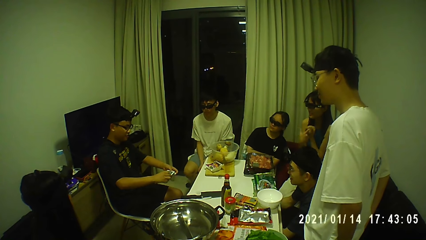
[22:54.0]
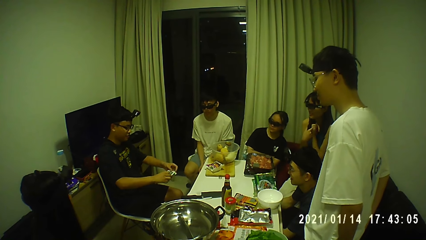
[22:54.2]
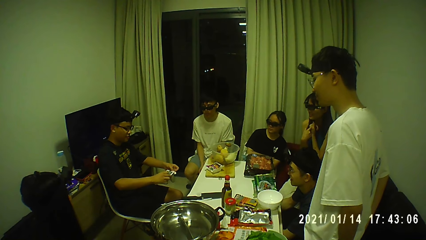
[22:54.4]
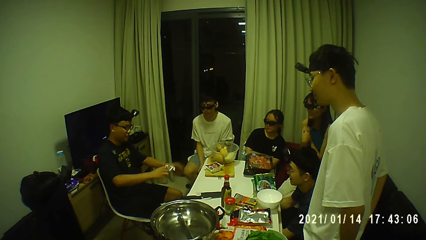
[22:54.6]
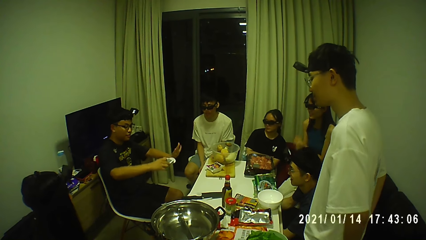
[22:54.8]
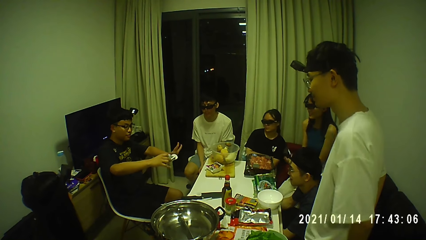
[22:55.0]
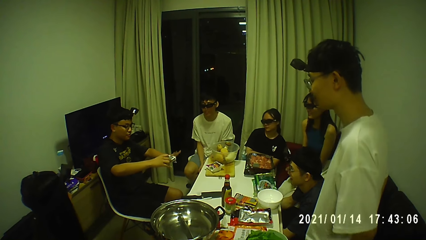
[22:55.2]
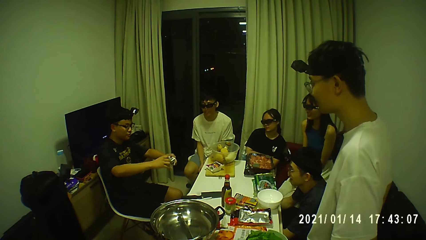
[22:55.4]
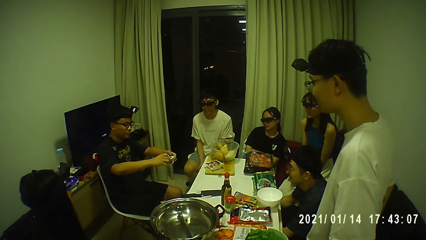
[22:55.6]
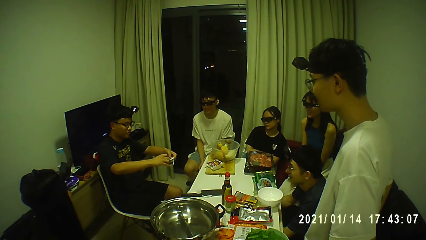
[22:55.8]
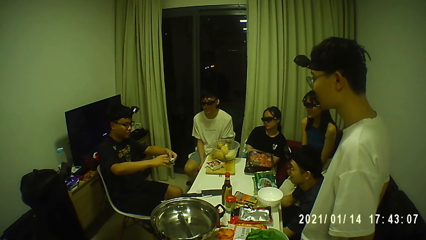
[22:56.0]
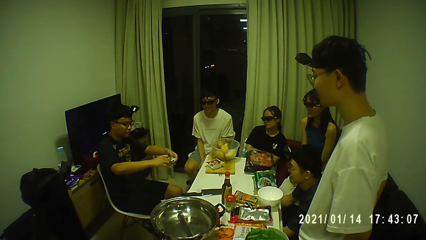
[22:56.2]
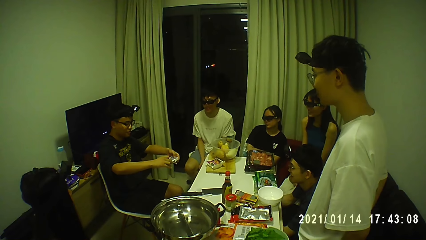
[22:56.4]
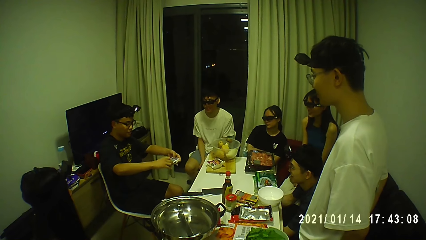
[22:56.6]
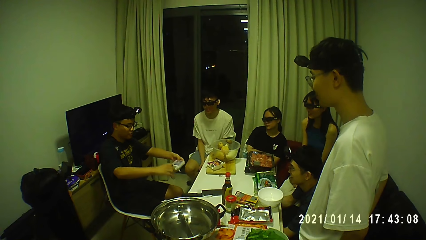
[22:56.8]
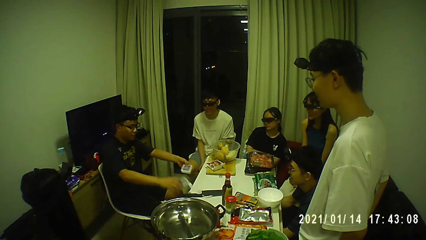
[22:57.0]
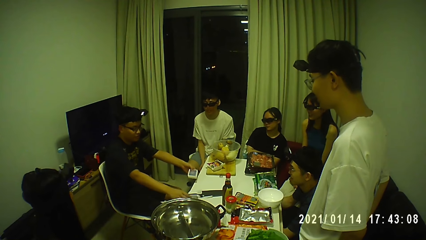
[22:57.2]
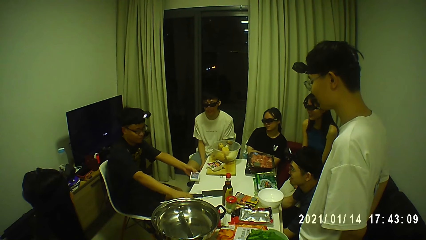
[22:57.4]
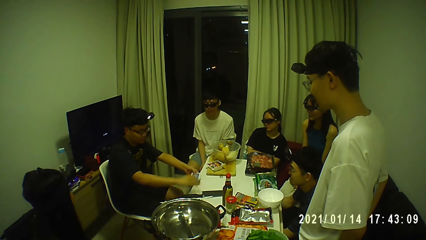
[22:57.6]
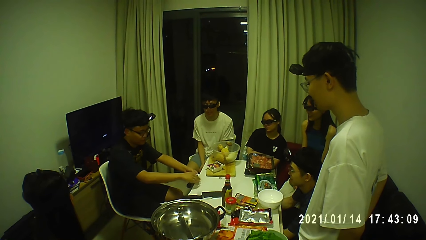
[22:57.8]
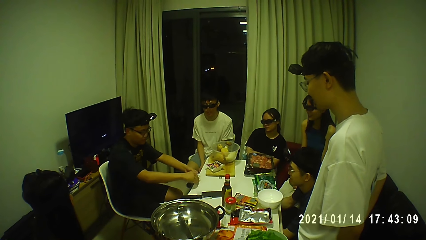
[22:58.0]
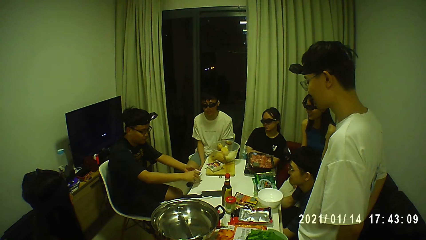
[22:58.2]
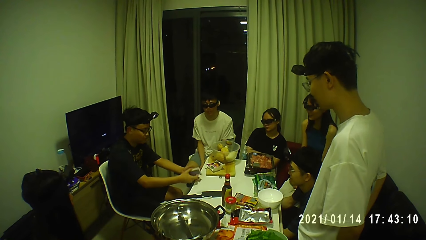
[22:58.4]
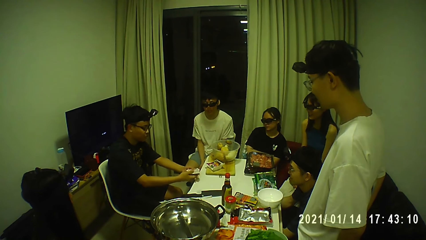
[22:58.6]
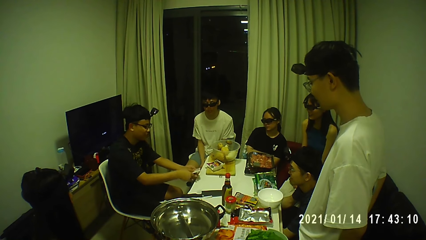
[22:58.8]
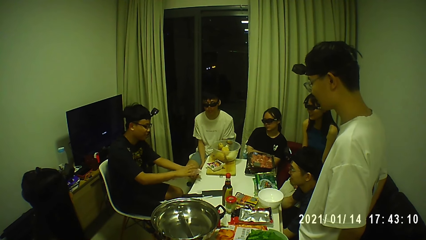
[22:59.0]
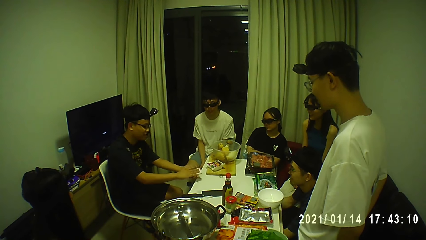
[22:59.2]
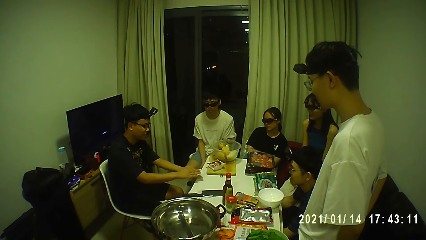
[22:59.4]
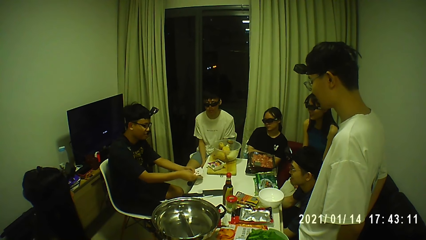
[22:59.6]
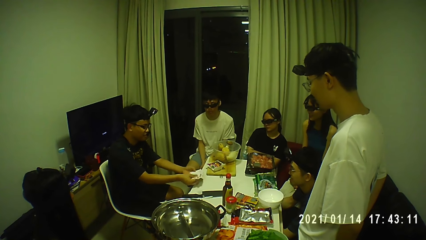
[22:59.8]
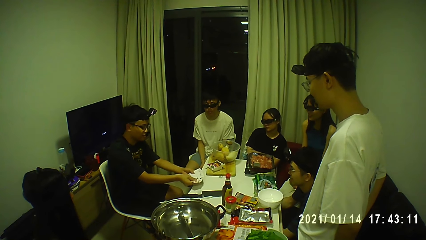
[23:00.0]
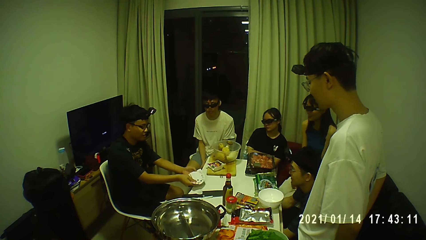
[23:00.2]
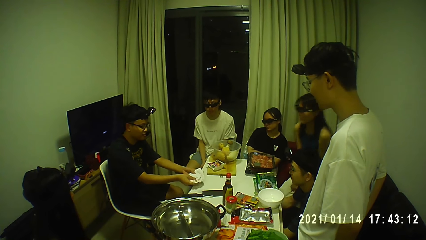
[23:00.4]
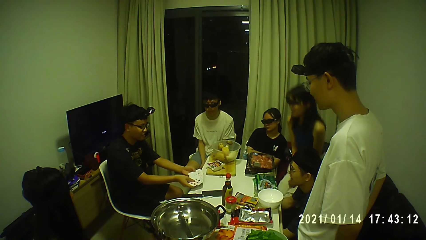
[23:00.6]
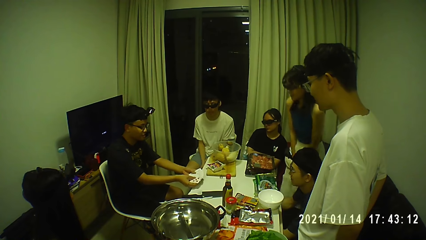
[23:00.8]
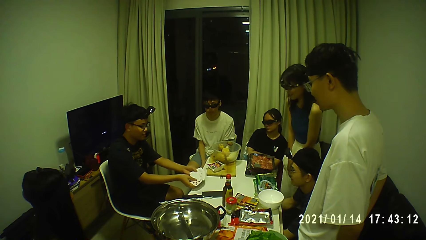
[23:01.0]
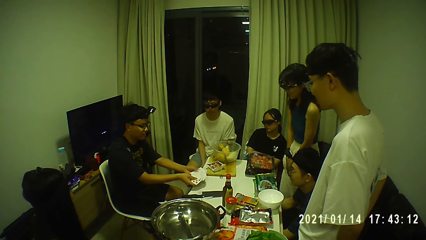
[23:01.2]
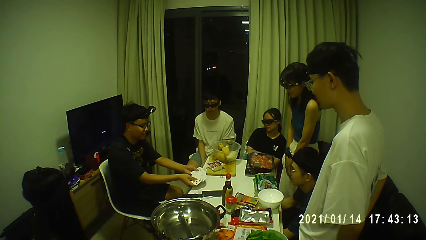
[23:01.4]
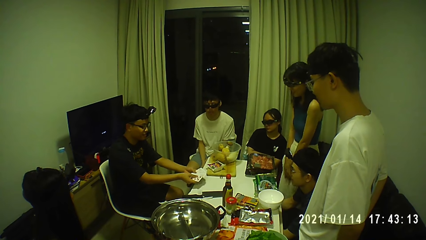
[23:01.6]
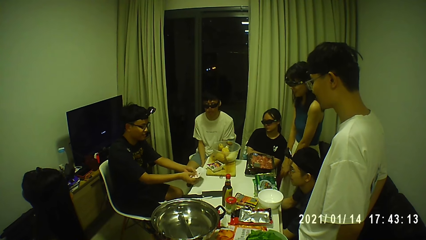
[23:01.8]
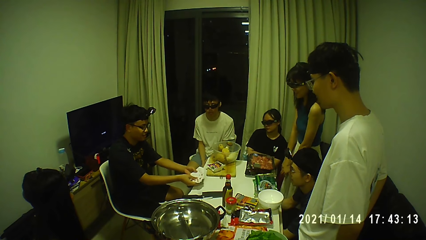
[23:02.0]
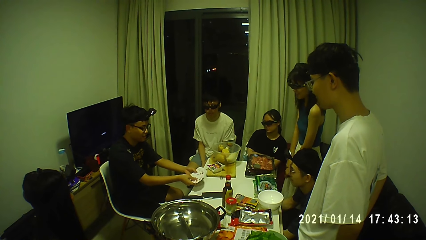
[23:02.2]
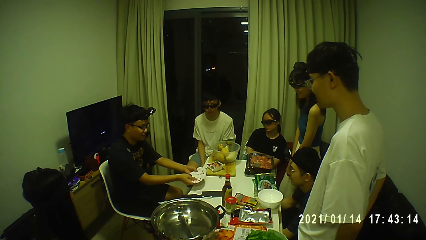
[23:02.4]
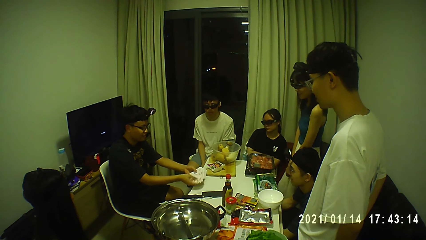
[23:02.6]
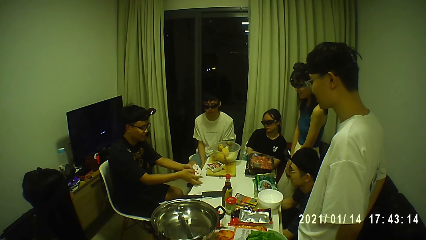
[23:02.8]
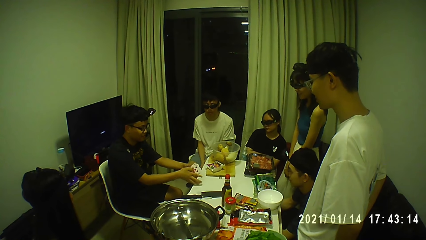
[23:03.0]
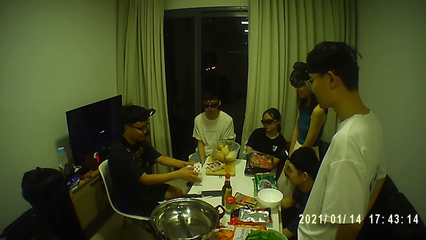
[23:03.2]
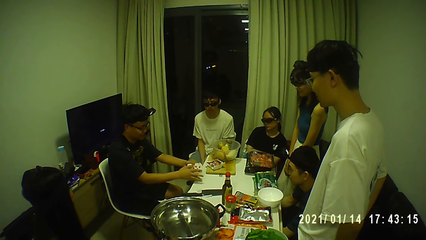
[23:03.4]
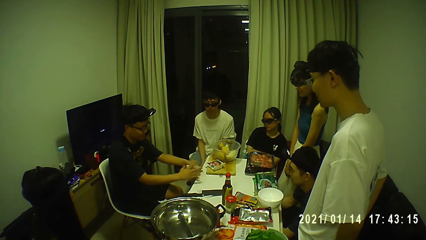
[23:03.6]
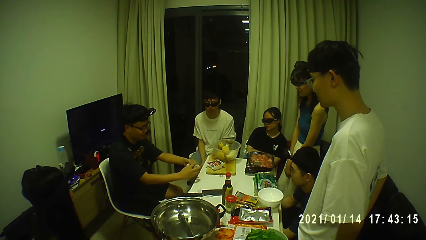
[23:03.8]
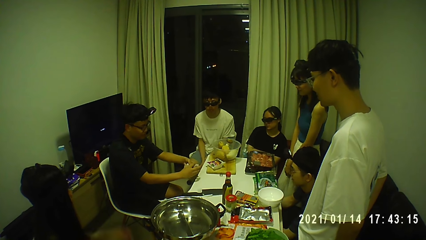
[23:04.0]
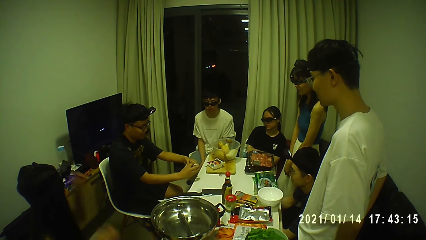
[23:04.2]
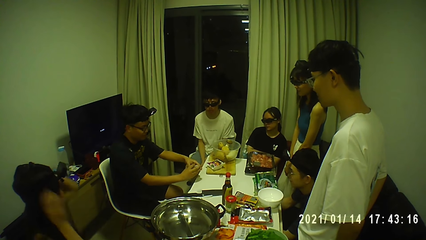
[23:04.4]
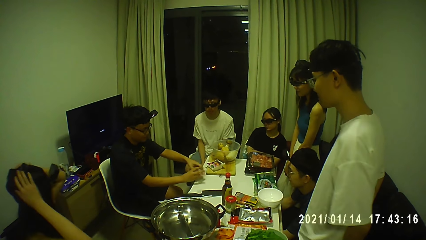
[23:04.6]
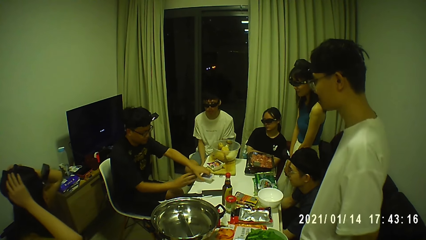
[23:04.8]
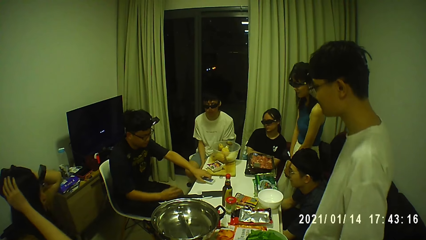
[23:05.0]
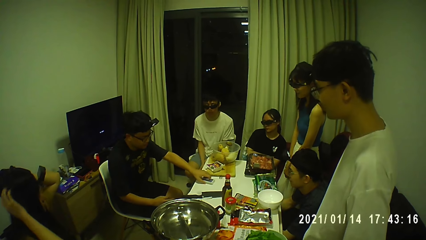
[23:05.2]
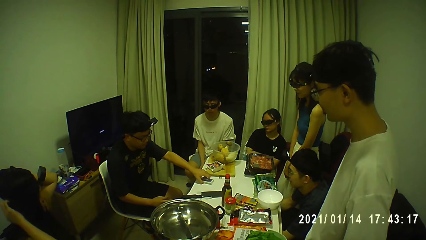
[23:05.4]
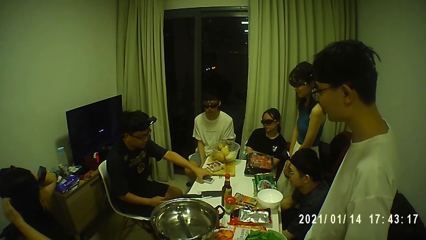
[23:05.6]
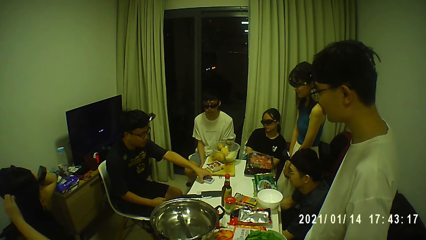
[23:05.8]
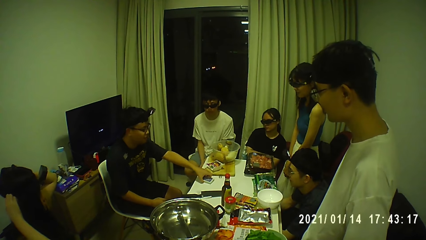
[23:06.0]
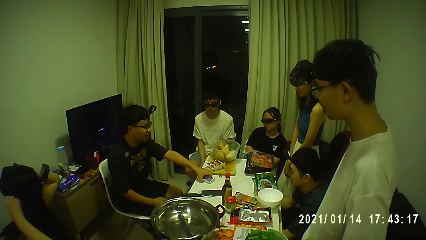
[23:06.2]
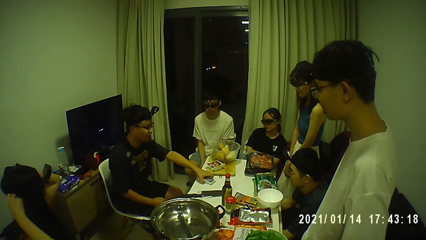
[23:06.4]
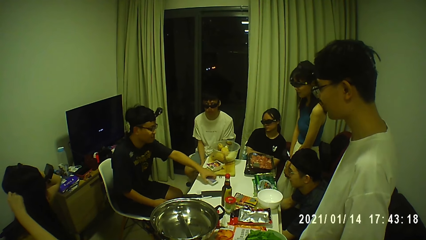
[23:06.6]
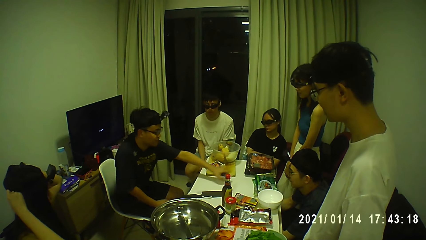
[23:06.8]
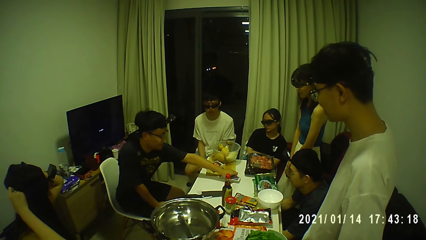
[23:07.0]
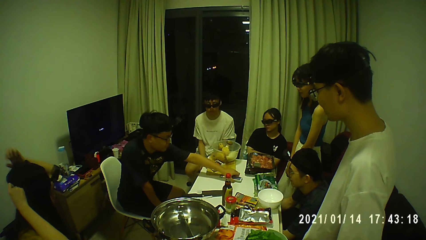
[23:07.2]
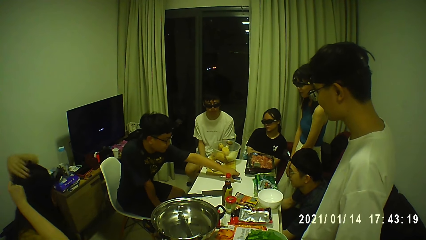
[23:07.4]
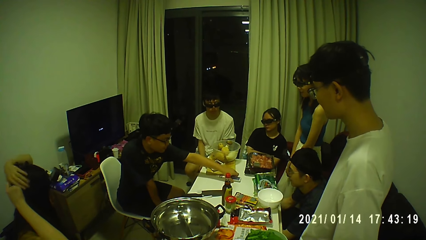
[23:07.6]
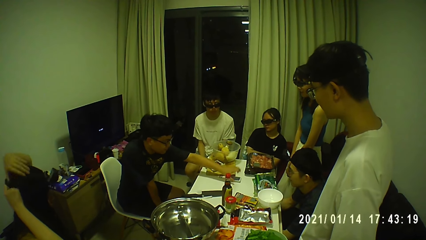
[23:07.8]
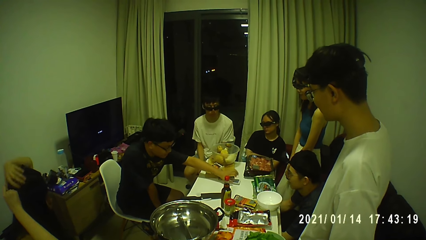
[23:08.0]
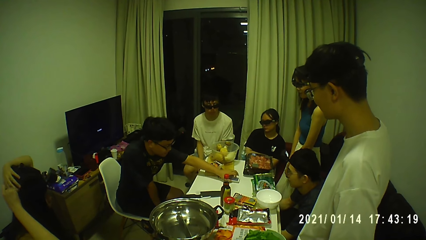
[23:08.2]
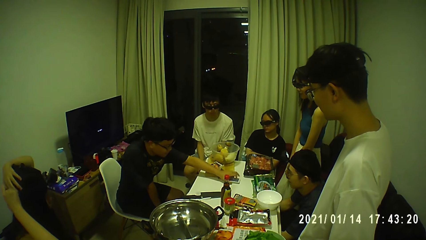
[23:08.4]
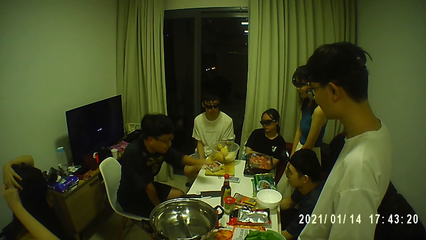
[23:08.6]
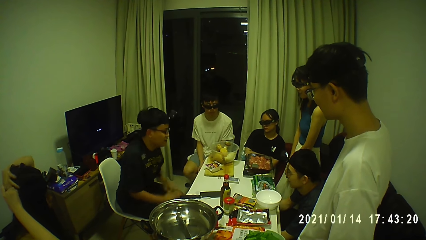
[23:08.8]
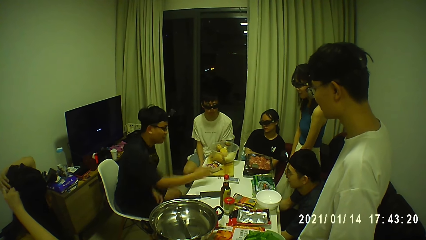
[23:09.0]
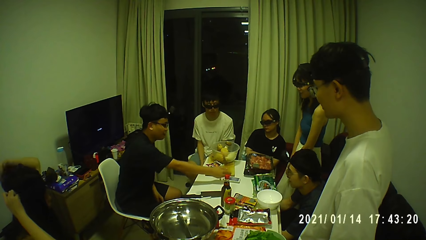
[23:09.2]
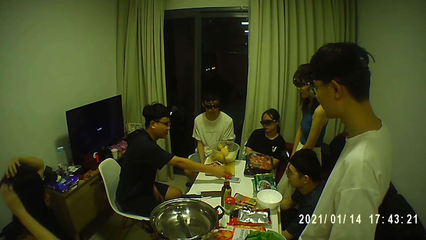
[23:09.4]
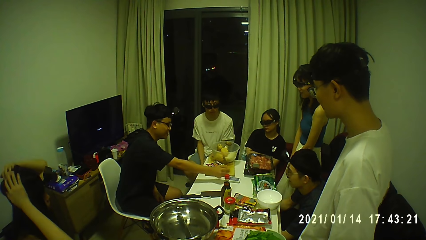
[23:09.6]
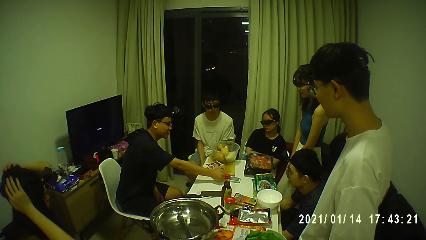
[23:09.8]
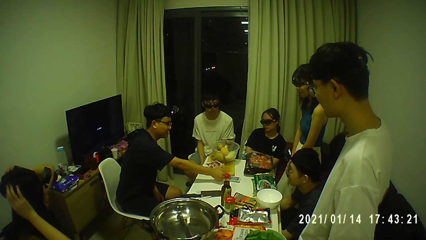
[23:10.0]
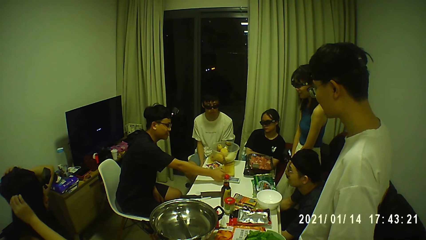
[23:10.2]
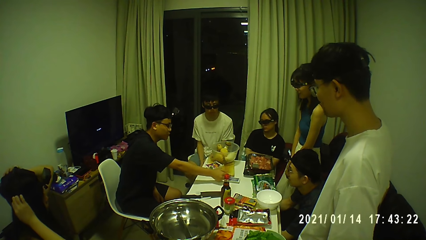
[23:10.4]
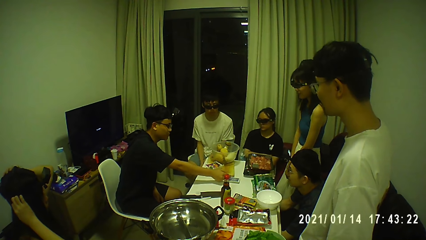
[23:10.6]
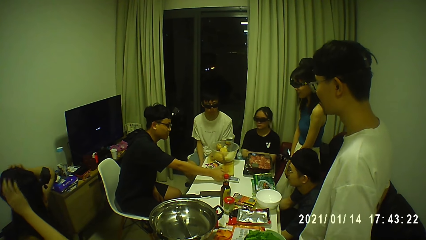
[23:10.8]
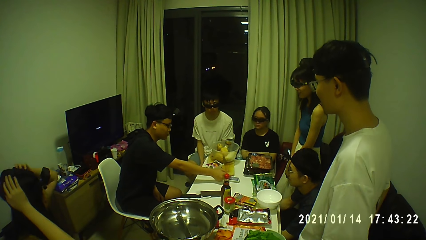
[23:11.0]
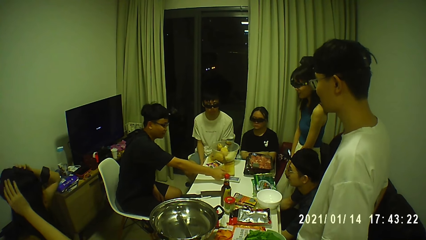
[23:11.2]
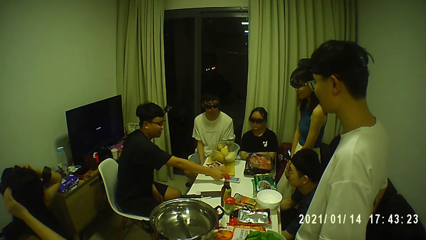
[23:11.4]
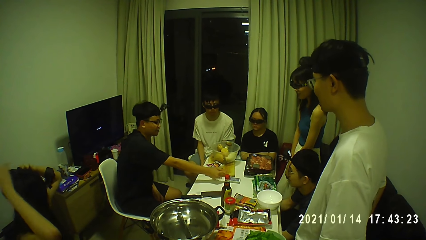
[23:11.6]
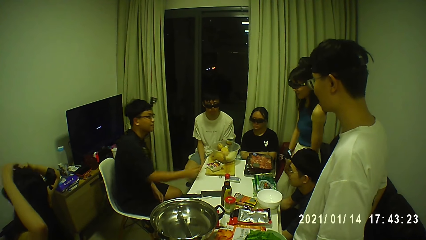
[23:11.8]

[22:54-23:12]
The man picks a deck of cards from the box in his right hand with his left hand. He drops the box on the table with his right hand. He flips the deck of cards with both hands. He spreads the deck of cards with both hands. The woman stands up from the seat. The man packs the deck of cards together with both hands. He holds the deck of cards with his left hand. He puts the deck of cards on the table with his left hand. He picks the deck of cards on the table with his left hand. He drops the deck of cards on the table with his right hand. He taps the deck of cards on the table with his left hand. He touches the deck of cards on the table with his right hand.
